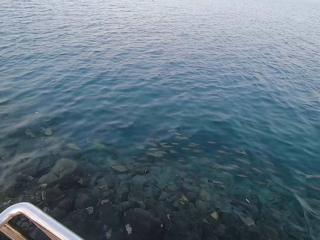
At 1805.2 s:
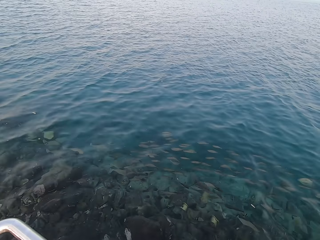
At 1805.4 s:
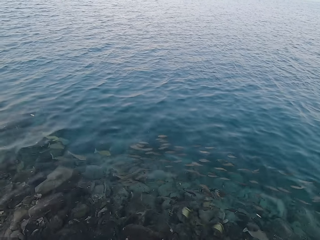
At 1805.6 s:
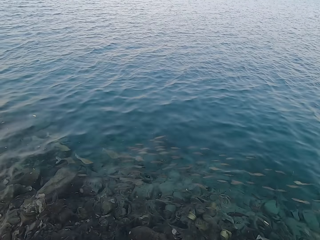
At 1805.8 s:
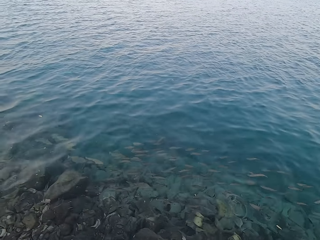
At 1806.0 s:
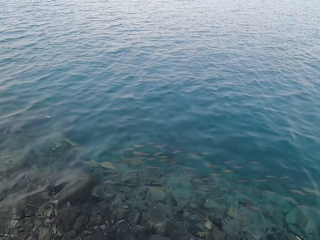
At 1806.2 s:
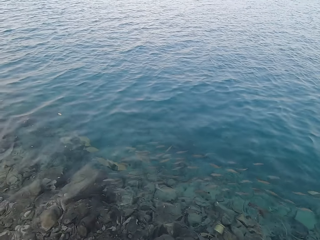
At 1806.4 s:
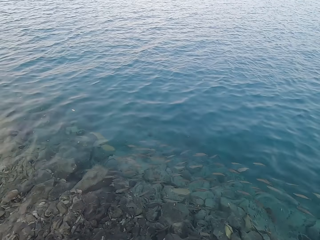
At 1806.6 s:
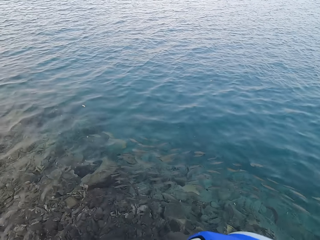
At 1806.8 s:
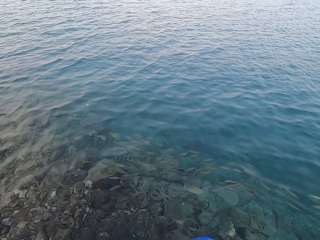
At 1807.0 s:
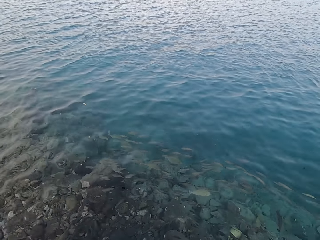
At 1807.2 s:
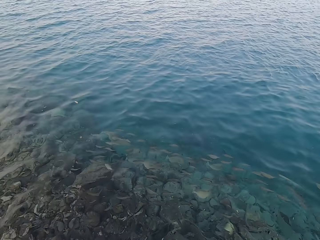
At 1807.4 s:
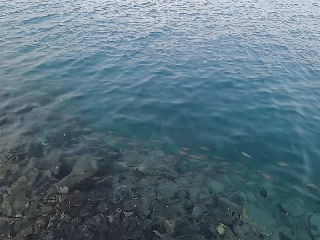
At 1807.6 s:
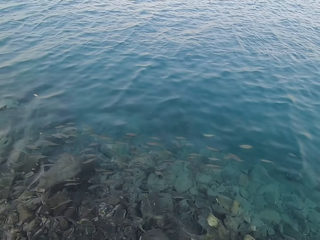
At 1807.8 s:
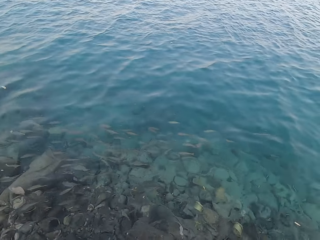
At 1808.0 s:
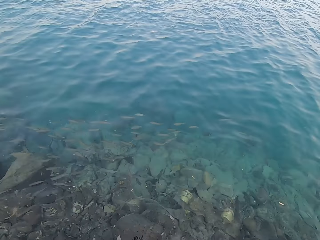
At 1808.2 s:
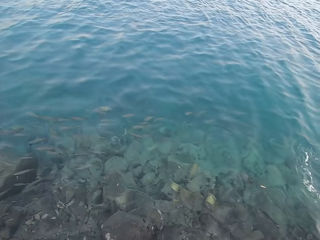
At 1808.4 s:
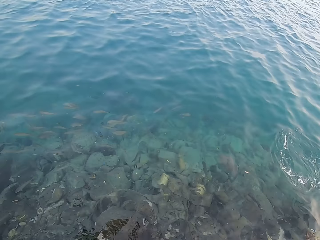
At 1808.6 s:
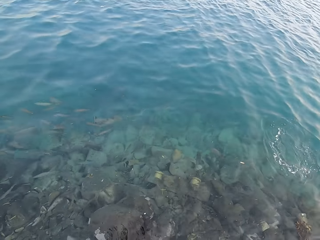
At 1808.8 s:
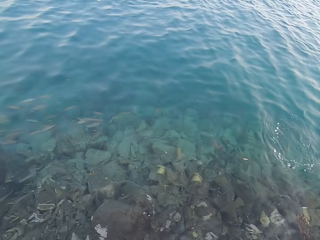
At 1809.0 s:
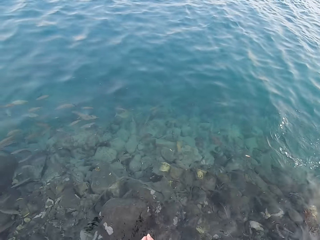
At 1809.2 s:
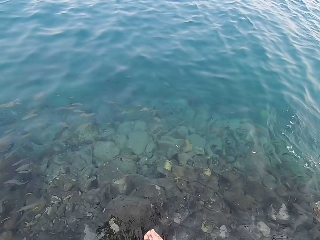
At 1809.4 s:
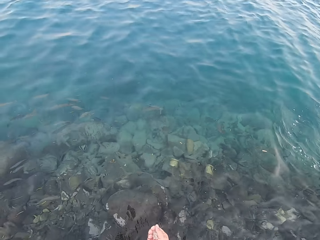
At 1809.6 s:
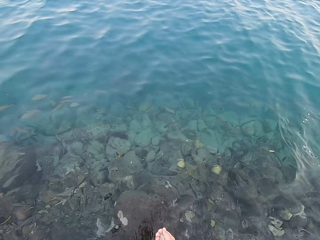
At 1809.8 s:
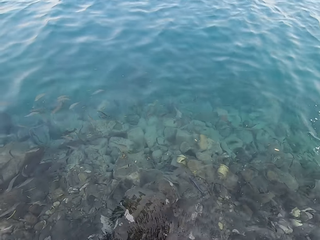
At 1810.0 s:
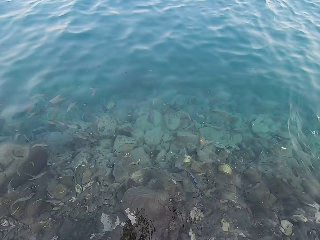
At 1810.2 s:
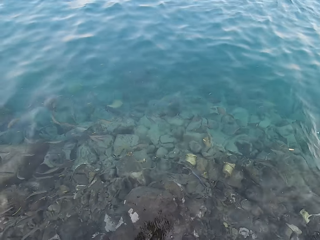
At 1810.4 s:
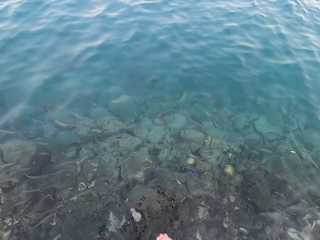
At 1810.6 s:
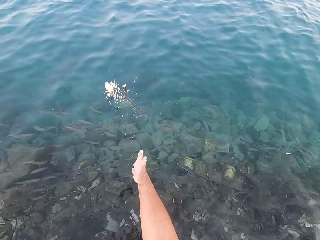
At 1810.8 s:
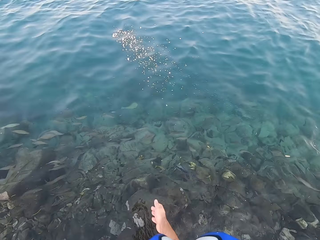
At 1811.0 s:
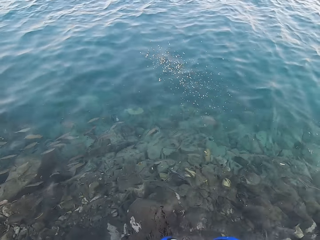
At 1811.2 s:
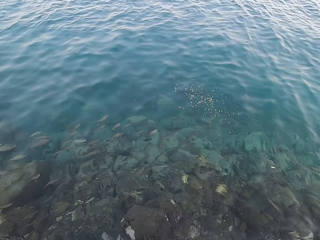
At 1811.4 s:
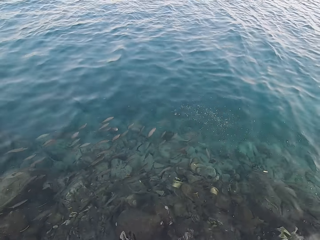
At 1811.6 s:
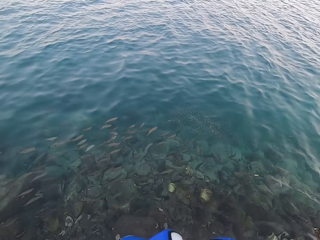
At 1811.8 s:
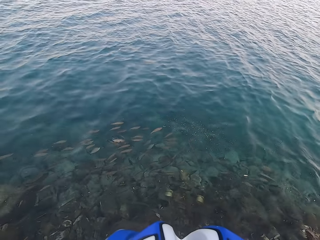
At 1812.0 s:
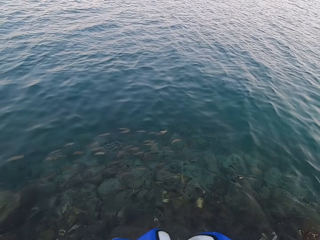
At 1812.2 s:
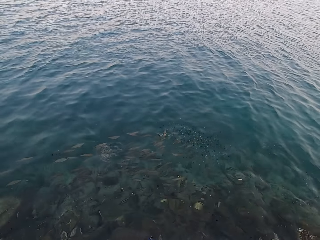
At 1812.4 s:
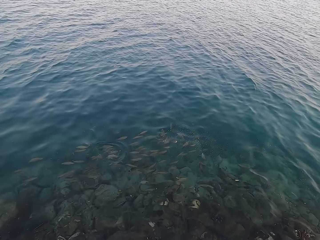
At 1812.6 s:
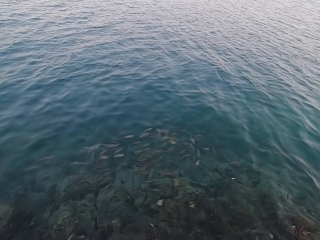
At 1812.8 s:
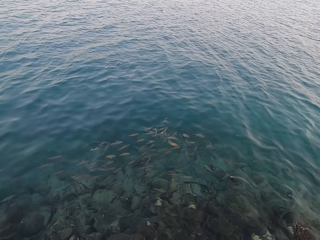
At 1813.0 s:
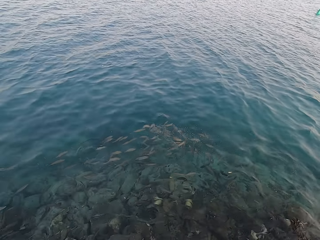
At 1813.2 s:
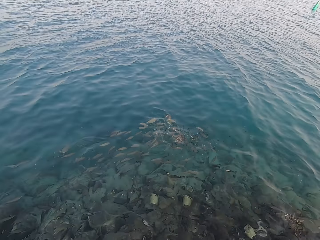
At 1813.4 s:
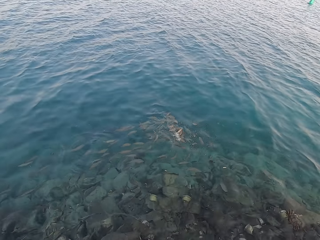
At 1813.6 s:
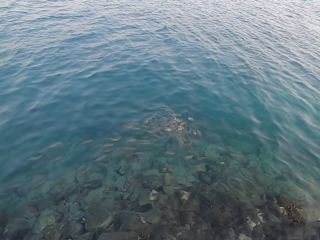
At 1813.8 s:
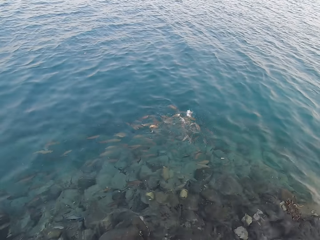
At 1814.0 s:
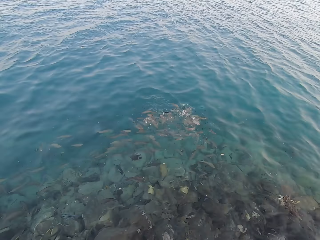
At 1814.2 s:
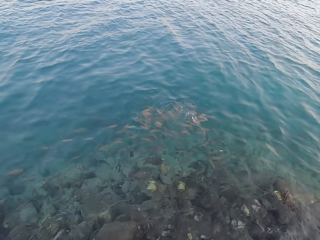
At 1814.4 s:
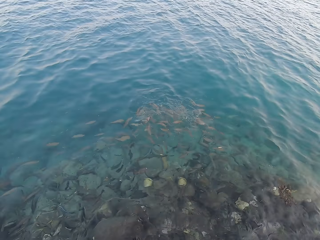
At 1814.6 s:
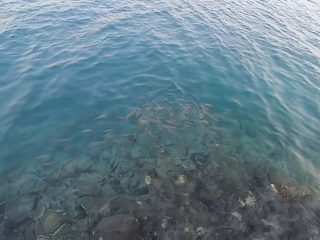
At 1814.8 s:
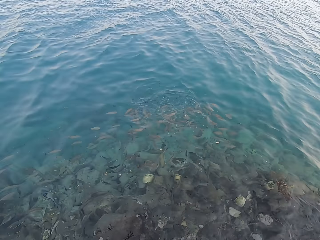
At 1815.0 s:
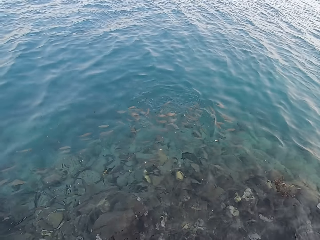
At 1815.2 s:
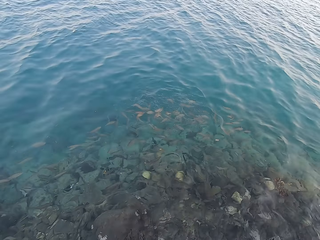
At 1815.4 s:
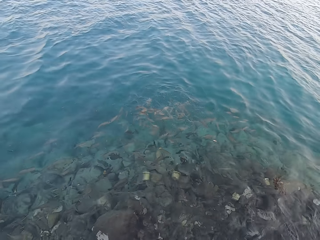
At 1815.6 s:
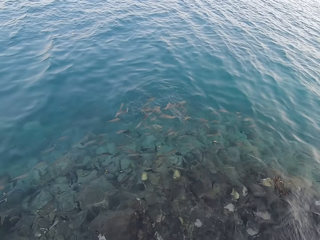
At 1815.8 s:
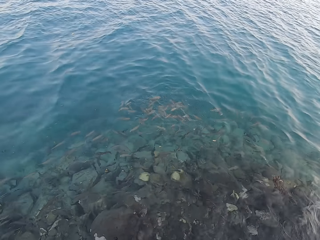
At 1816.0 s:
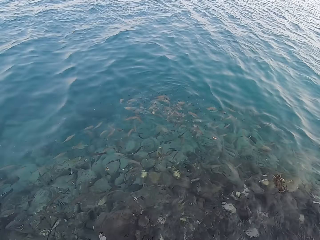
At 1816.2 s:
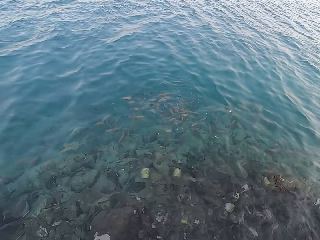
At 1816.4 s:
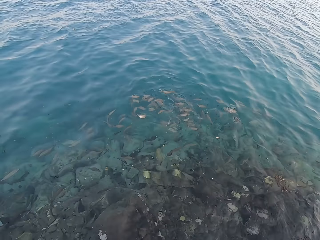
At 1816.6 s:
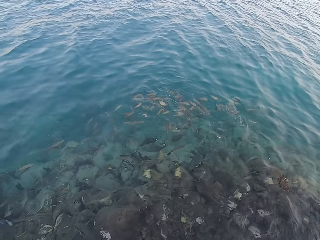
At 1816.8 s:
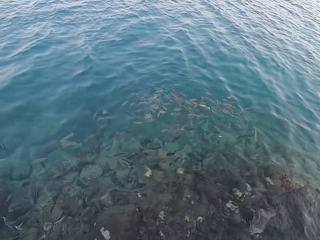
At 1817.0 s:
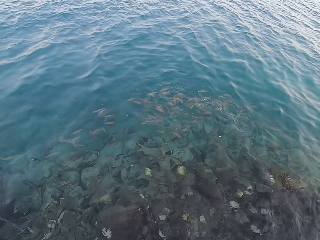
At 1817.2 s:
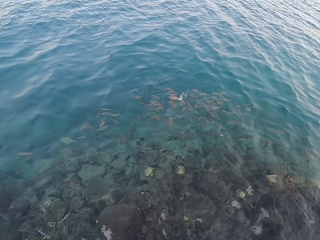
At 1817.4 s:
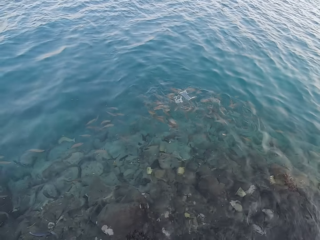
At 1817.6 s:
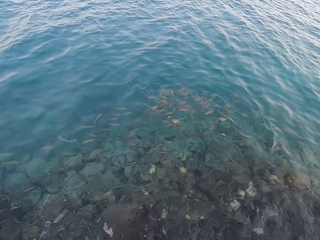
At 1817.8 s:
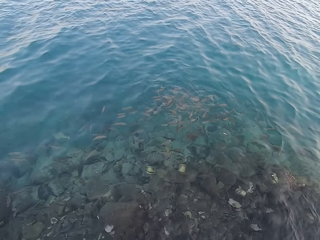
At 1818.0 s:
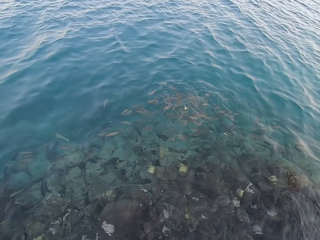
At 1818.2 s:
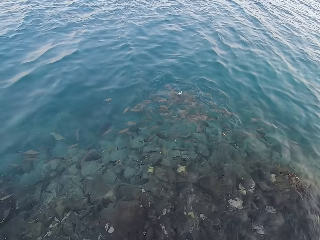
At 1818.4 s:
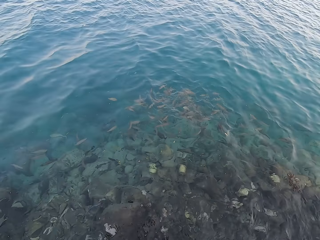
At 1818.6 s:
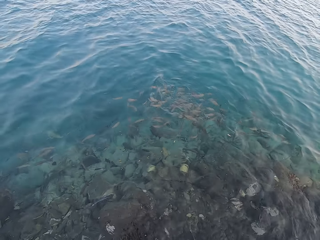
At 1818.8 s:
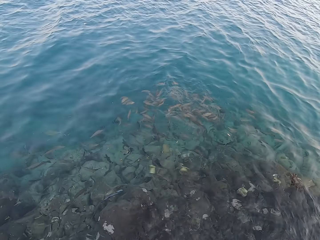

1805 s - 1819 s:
The camera wearer throws fish food in the water. They pour something into the water. They stare at the fish.

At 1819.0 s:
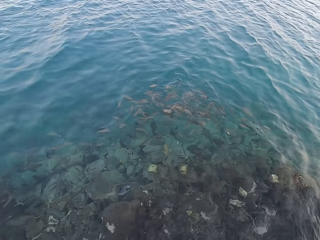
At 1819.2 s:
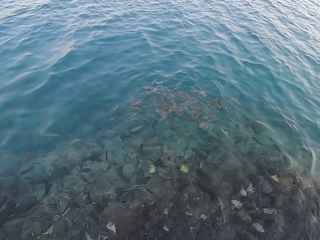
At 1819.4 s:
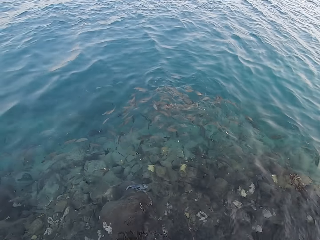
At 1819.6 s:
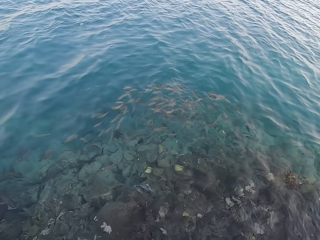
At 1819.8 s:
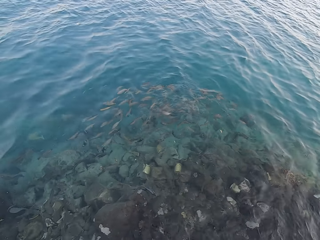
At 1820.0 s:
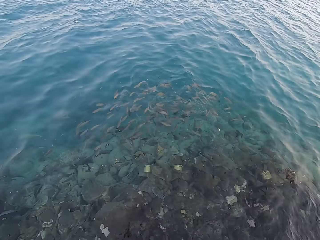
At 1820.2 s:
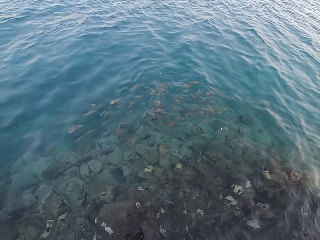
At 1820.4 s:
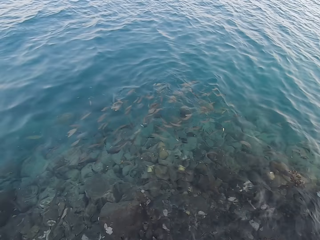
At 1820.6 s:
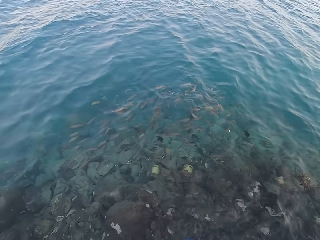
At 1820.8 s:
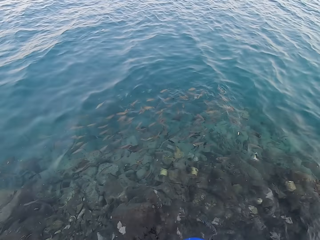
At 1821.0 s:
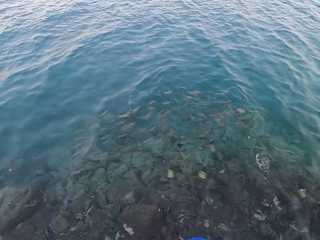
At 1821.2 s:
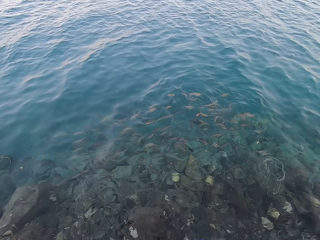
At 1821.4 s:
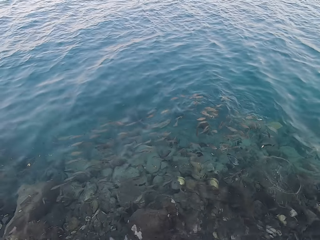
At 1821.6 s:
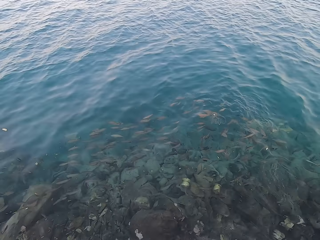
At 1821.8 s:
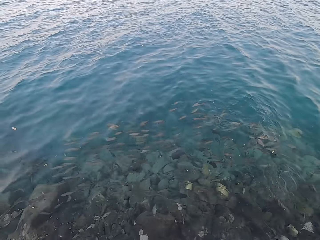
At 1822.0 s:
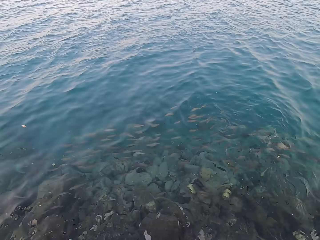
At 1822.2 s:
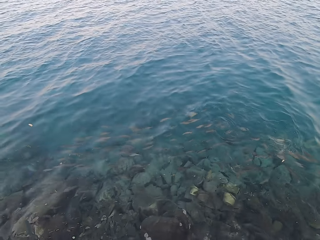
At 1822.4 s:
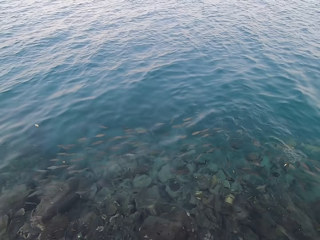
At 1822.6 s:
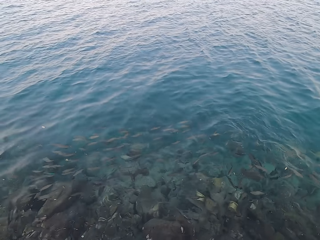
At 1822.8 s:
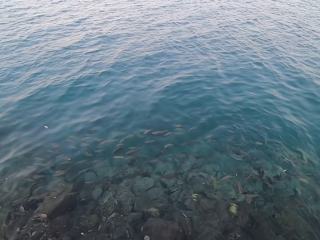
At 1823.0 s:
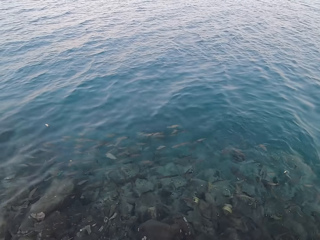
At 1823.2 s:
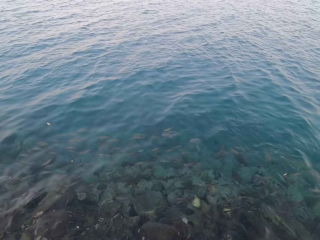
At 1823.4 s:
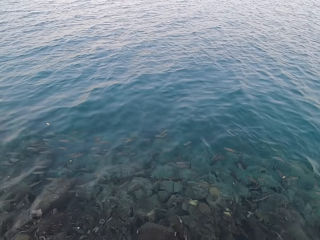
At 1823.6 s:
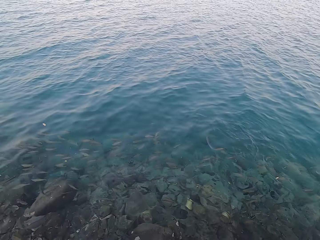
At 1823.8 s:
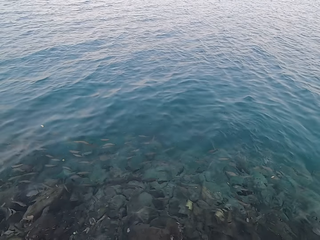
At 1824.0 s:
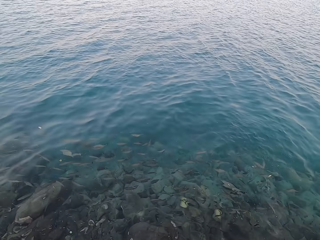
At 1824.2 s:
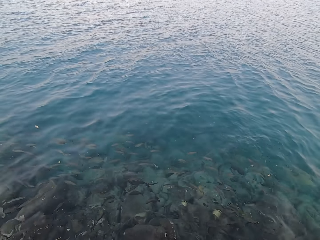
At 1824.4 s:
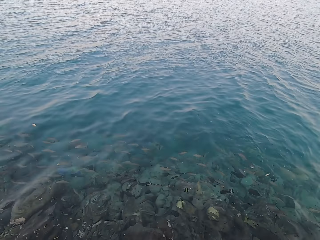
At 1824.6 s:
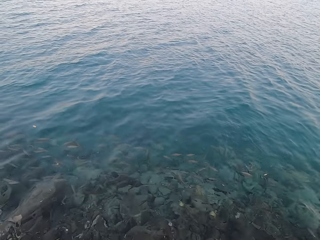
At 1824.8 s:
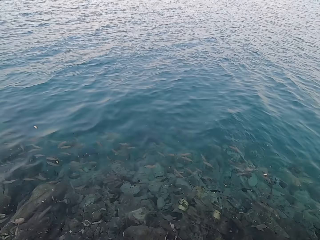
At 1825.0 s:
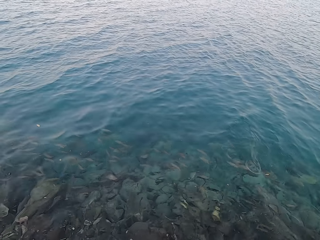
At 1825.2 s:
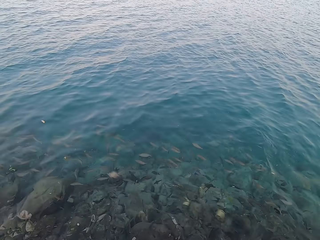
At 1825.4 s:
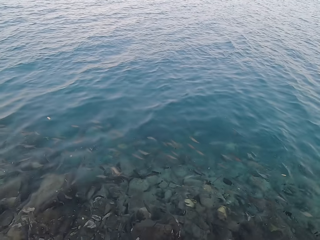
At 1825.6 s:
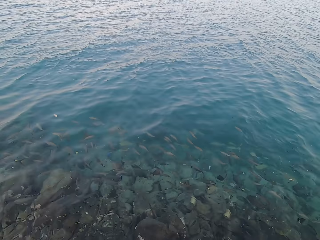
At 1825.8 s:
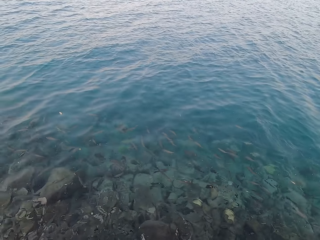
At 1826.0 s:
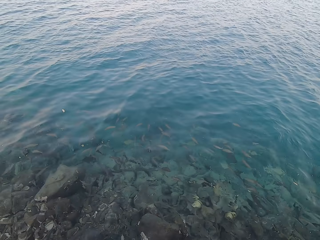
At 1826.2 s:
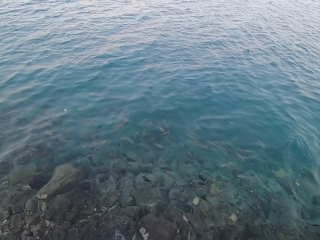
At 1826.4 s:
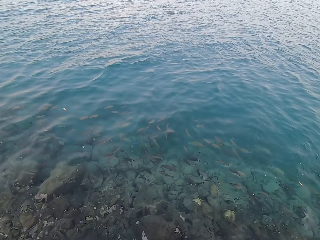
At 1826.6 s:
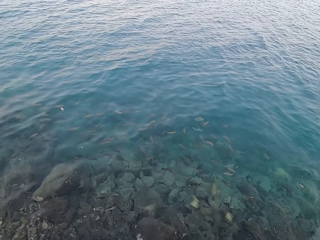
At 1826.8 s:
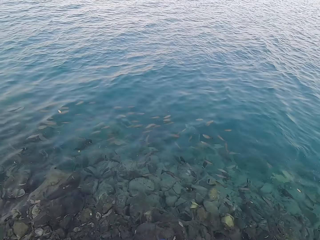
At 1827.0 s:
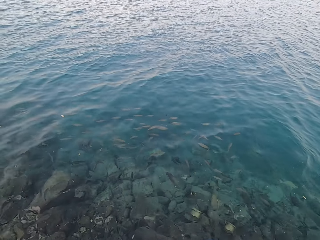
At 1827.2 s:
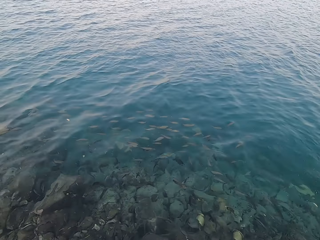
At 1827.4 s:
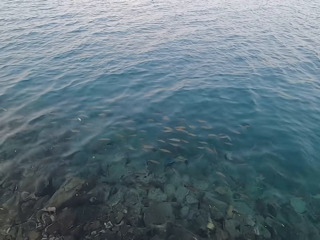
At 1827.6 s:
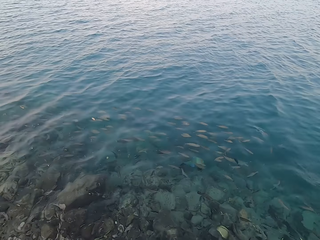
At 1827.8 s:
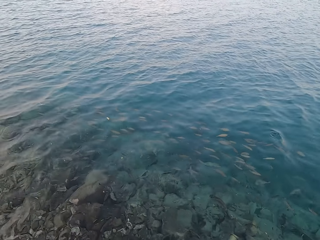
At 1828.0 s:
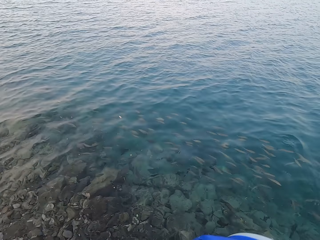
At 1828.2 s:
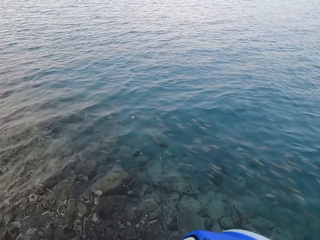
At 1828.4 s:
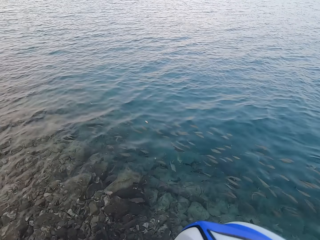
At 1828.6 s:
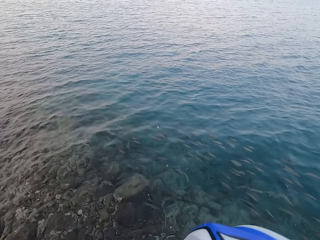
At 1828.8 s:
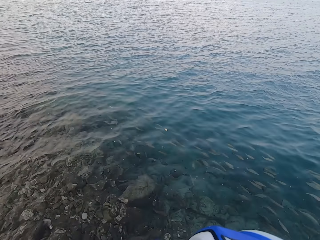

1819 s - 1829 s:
The camera wearer looks around.
